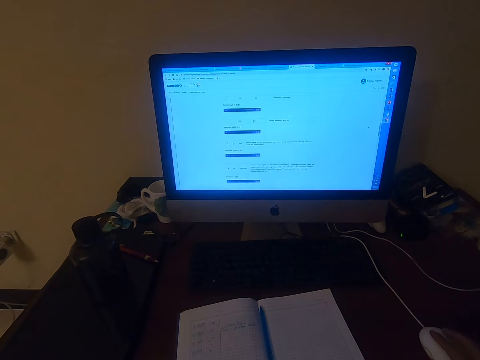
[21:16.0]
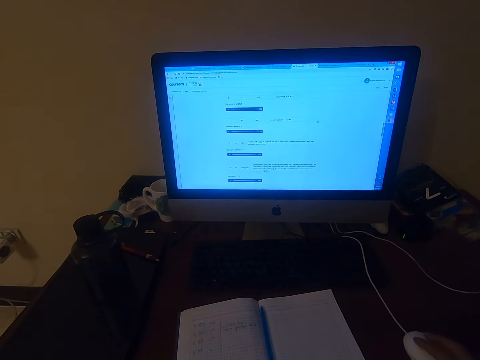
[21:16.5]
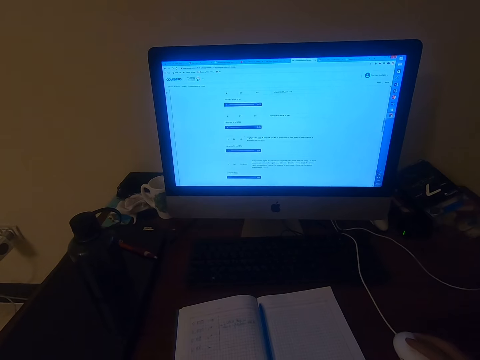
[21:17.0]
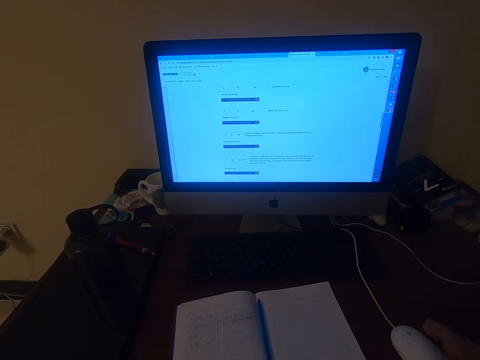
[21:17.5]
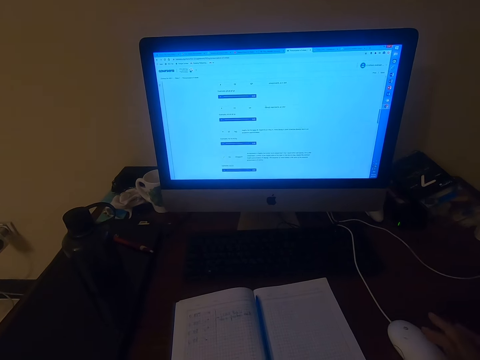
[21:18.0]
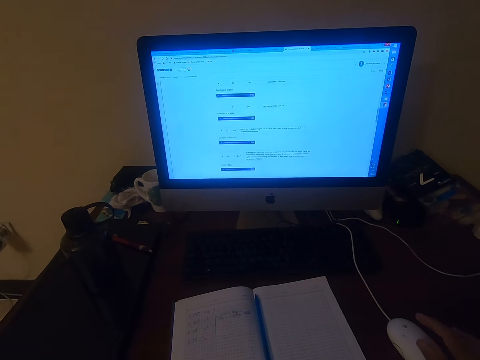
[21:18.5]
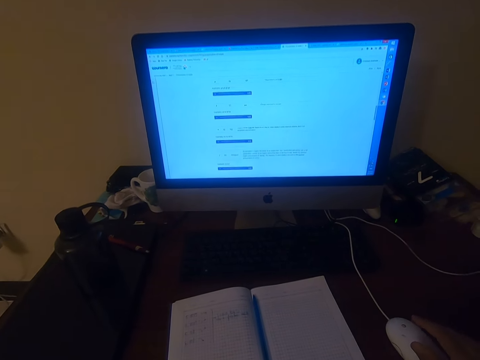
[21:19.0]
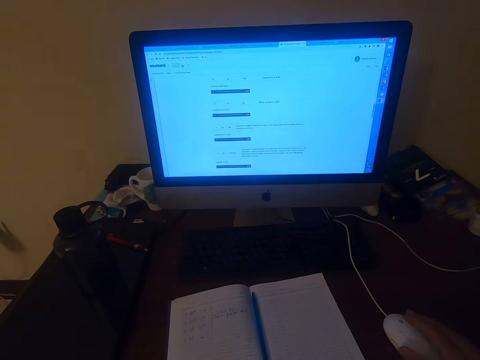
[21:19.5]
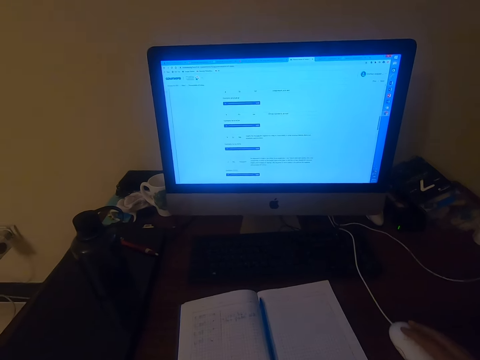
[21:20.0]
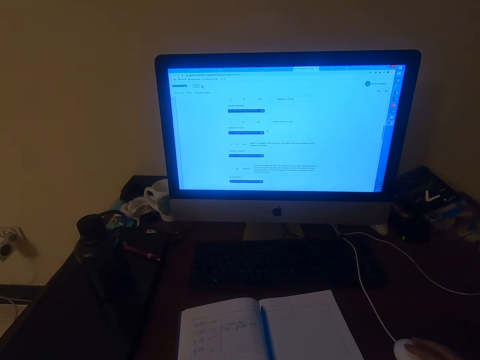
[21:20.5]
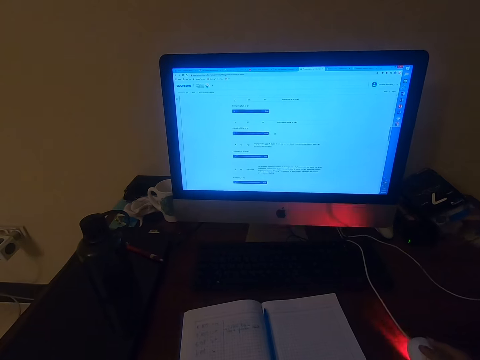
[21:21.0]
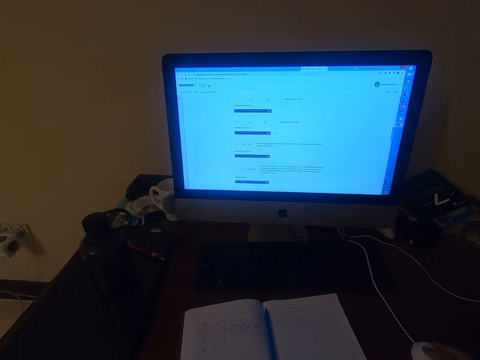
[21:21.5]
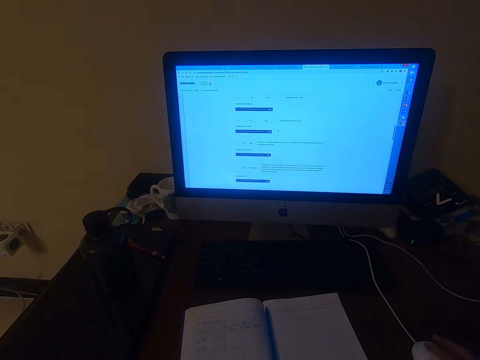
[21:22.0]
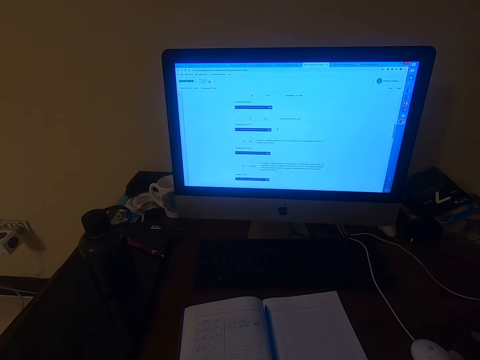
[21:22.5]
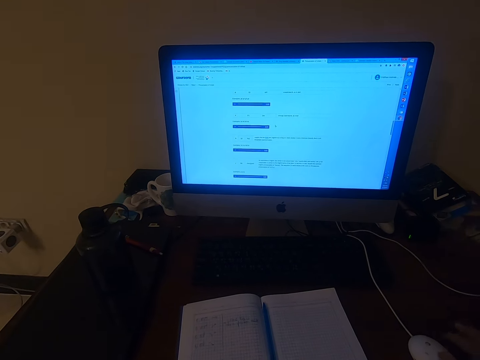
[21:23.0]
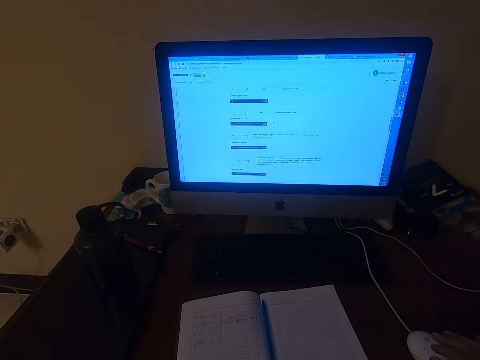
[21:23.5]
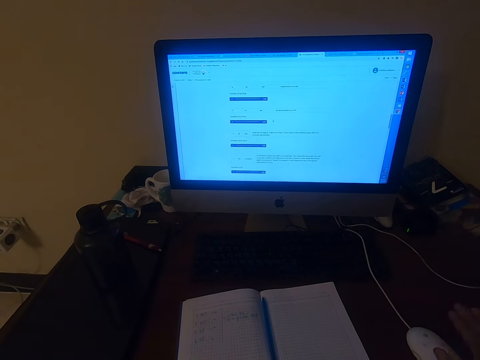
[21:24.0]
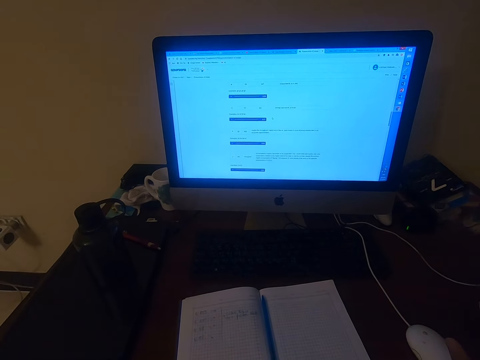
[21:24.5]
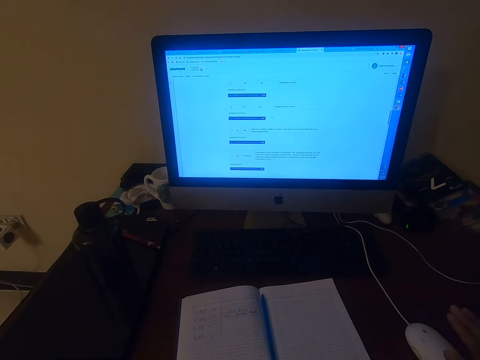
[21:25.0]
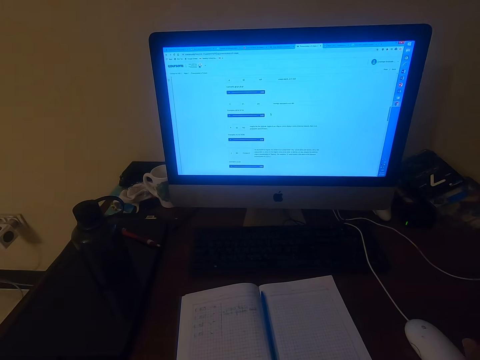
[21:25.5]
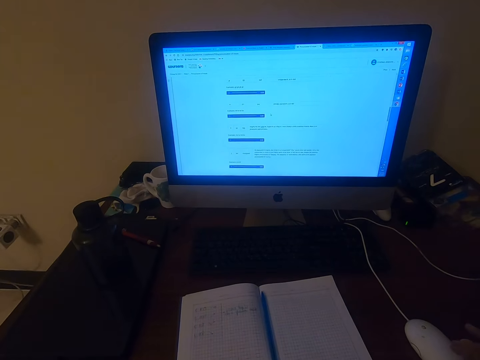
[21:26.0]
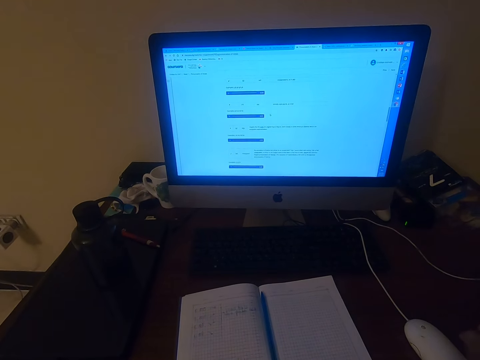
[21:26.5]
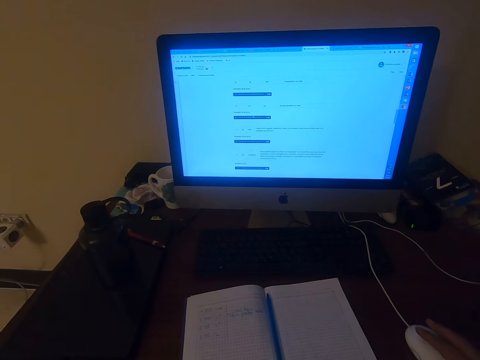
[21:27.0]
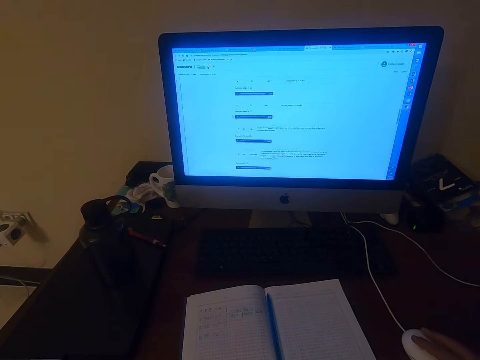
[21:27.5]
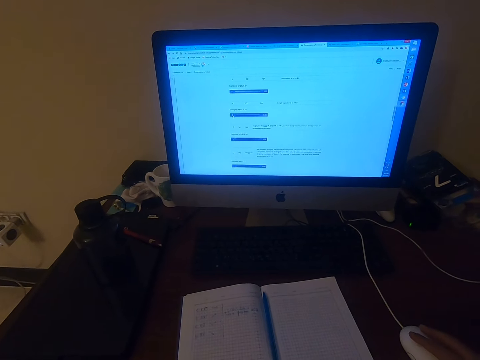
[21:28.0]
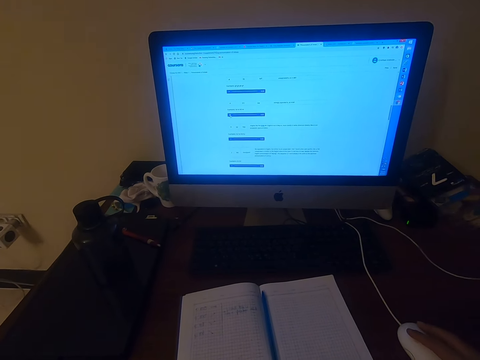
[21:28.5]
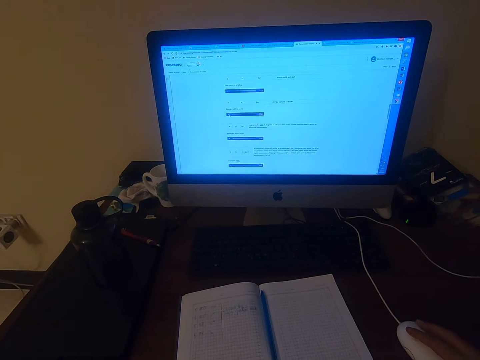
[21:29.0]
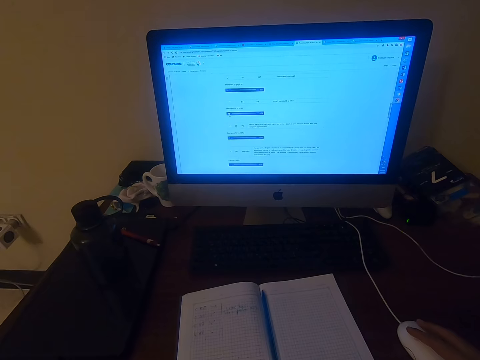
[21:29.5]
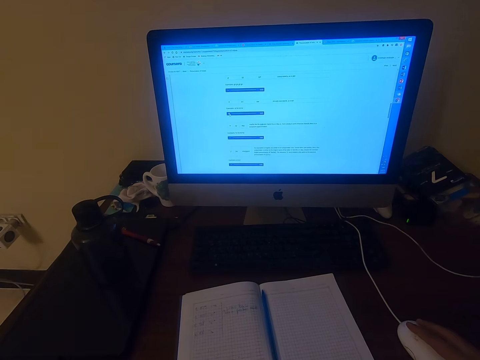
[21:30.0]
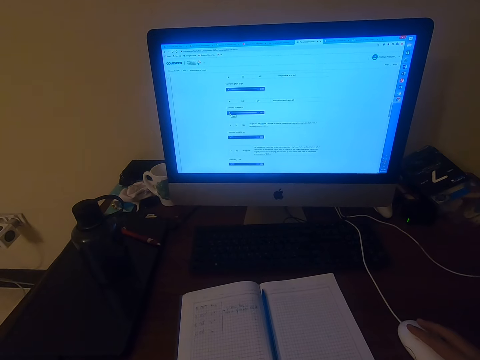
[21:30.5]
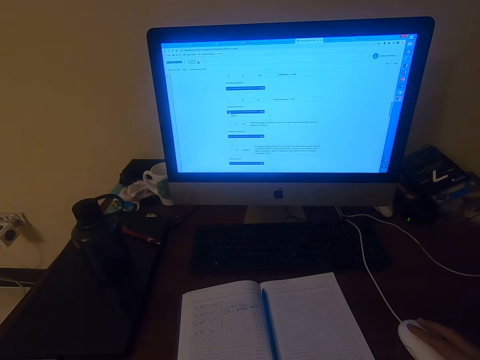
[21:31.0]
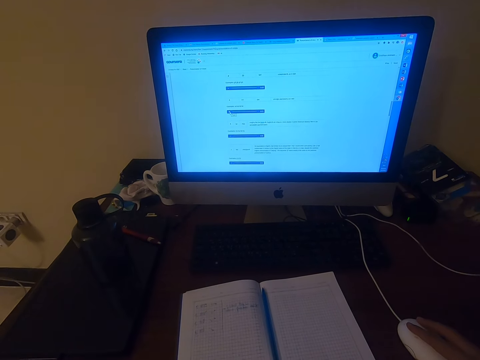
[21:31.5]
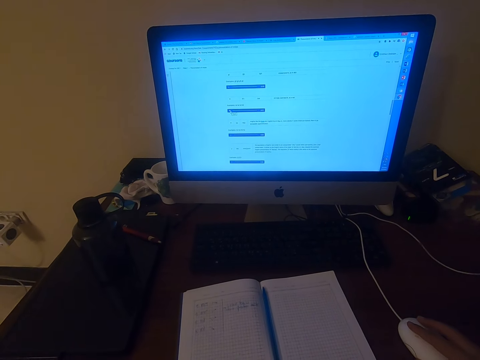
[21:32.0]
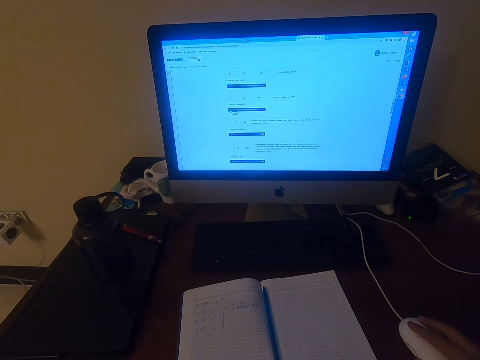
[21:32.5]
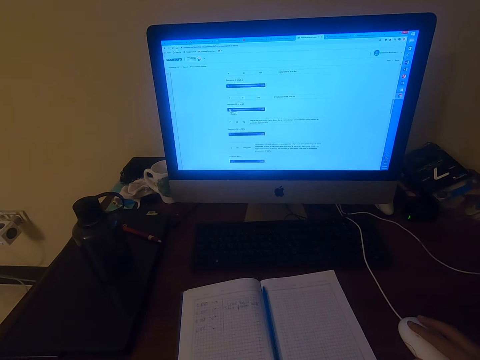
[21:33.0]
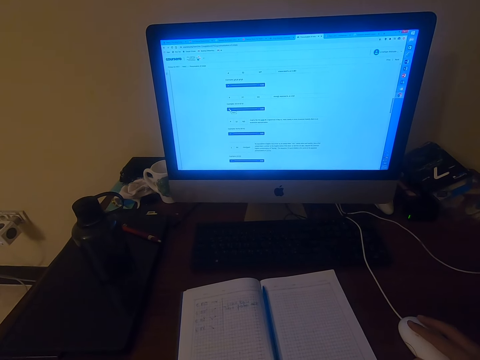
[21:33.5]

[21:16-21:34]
The camera wearer clicks the mouse. They click the mouse again. They pronounce words. They click the mouse. They operate a computer. They click the mouse. They click the mouse again.

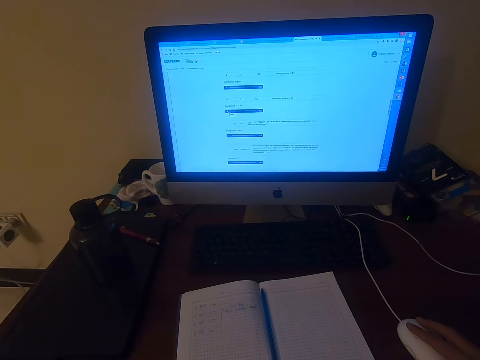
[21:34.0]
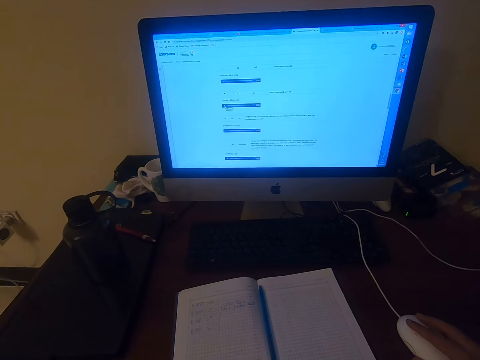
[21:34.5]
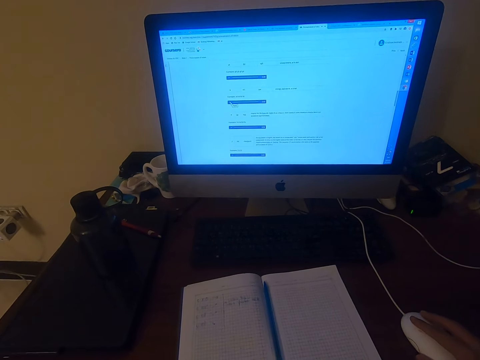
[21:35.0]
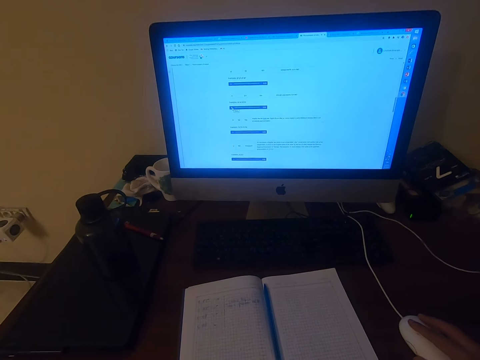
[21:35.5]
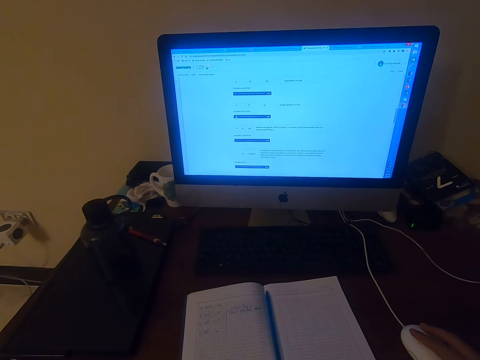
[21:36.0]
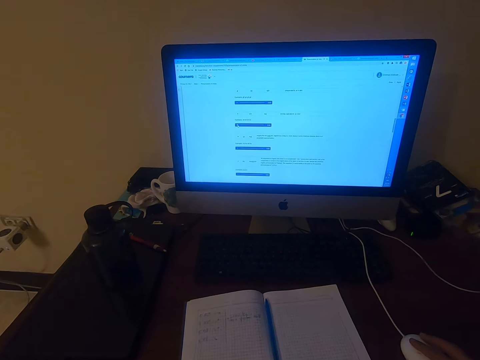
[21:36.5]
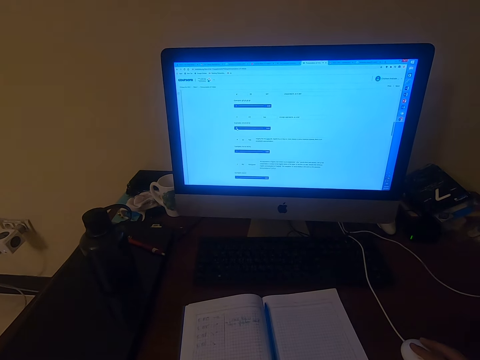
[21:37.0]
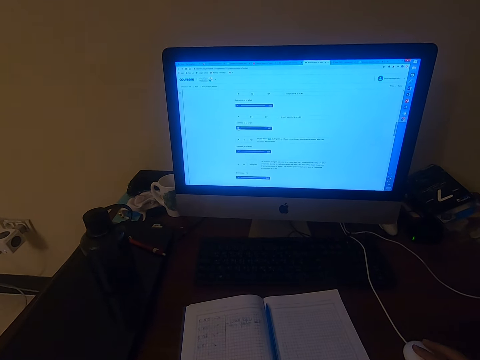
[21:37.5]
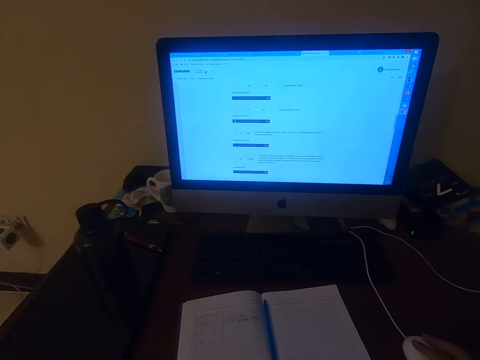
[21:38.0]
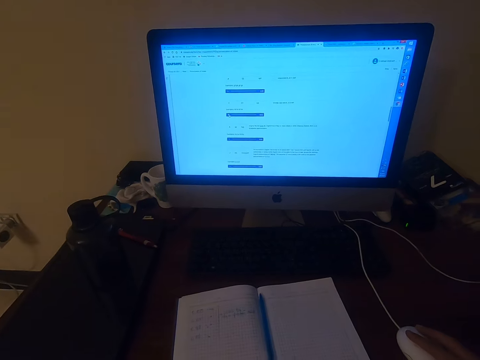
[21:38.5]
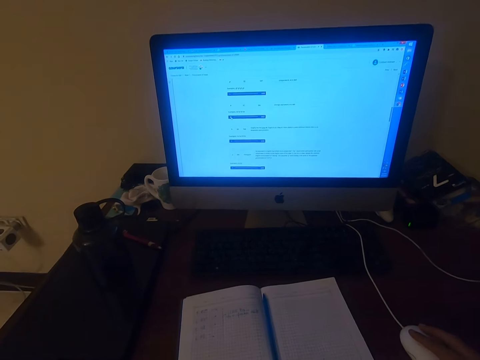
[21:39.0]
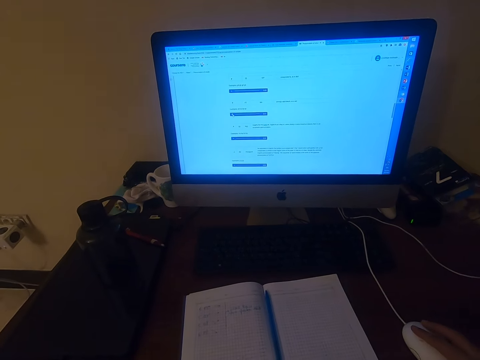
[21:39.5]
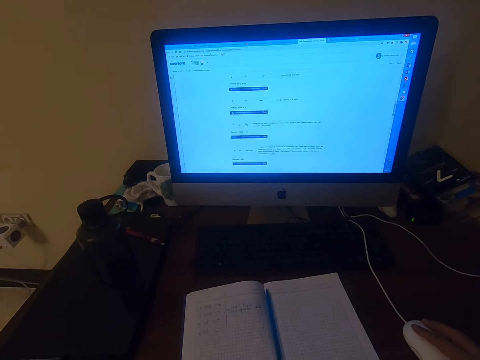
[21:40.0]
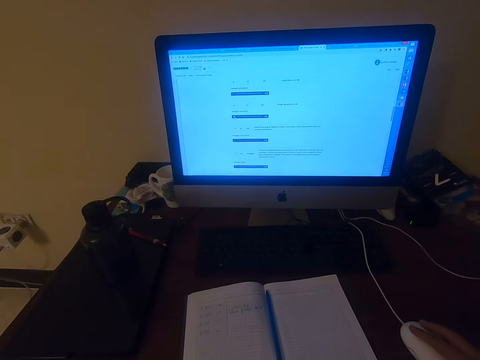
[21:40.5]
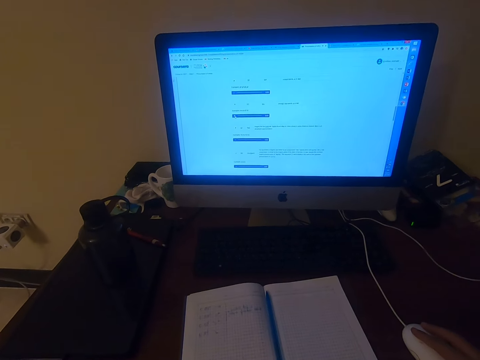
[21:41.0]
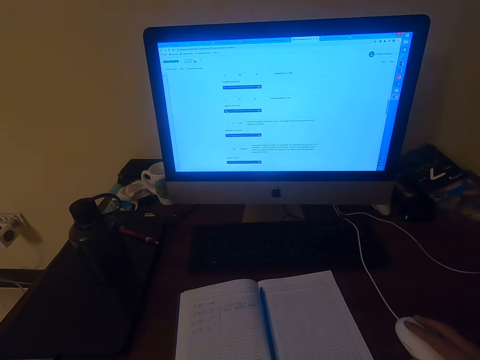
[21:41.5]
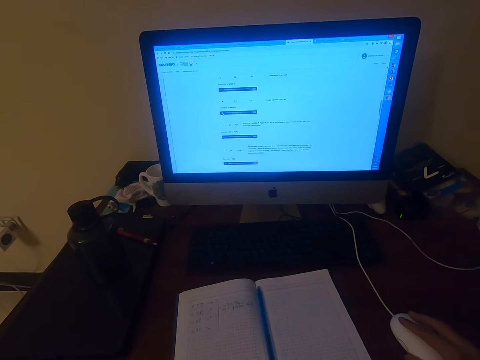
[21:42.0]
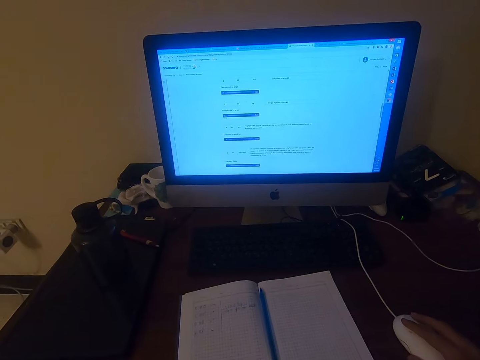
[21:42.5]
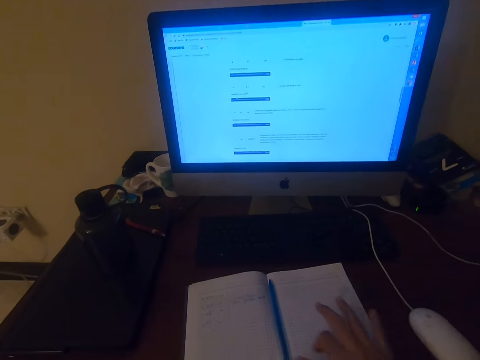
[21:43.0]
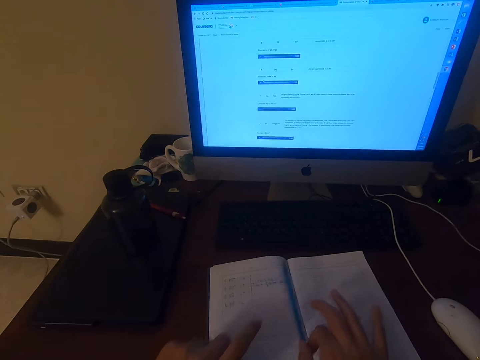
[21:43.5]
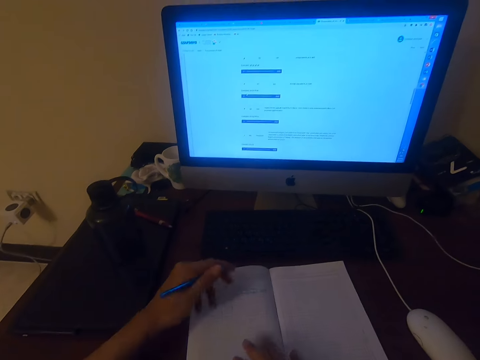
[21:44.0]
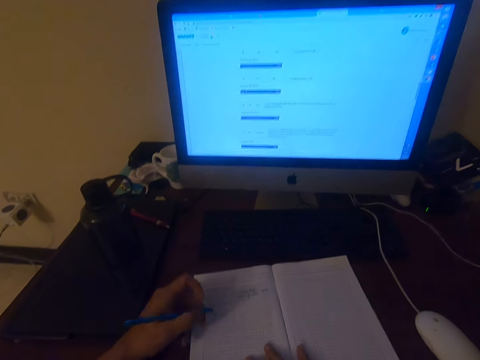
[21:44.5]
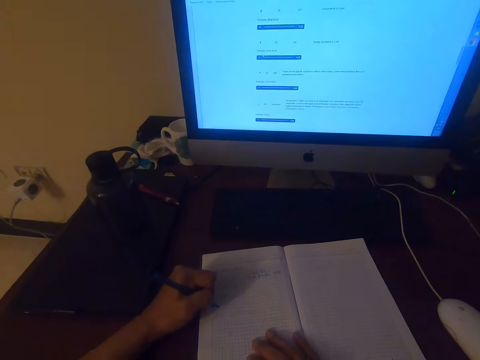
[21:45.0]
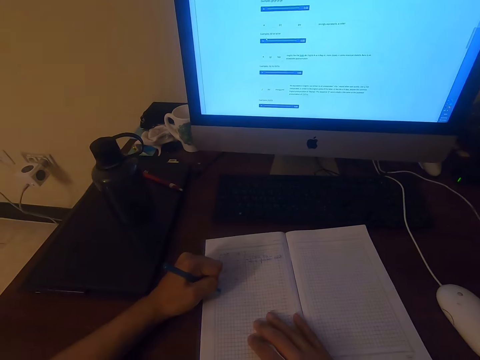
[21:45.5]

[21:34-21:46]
The camera wearer clicks the mouse. They pronounce words. They click the mouse. They click the mouse repeatedly. They pick up the pen. They write on a book.
